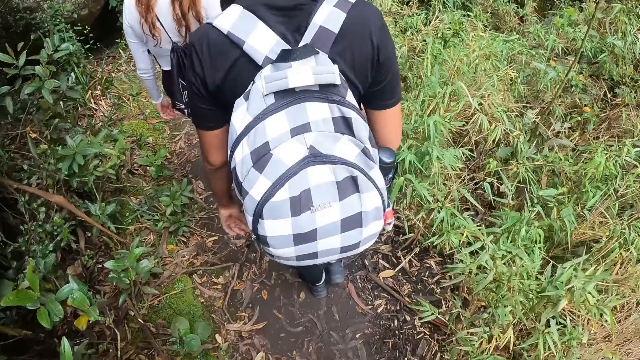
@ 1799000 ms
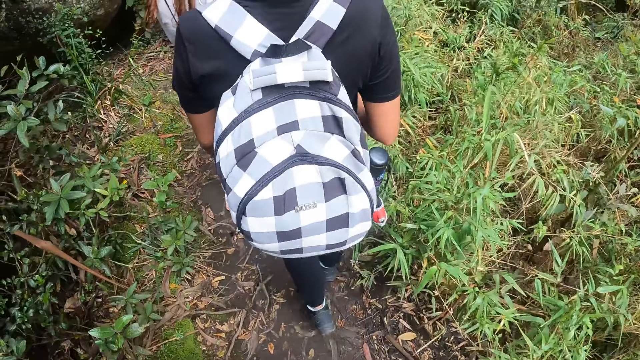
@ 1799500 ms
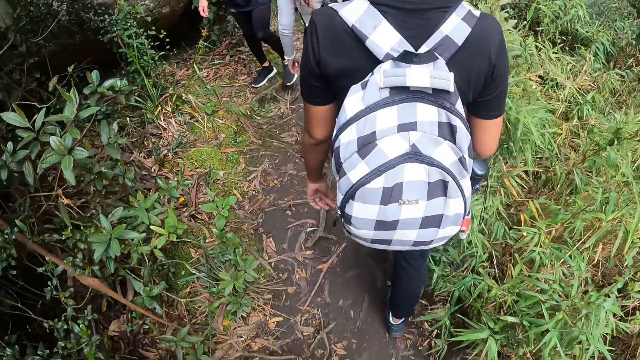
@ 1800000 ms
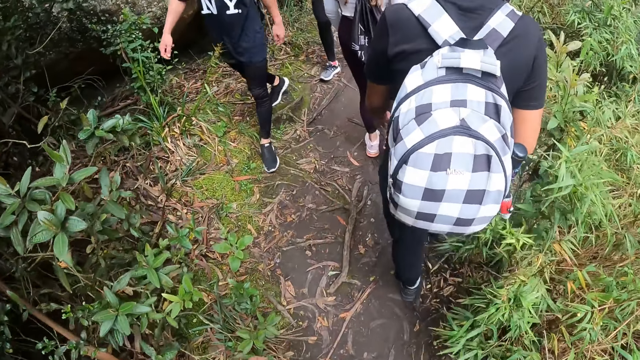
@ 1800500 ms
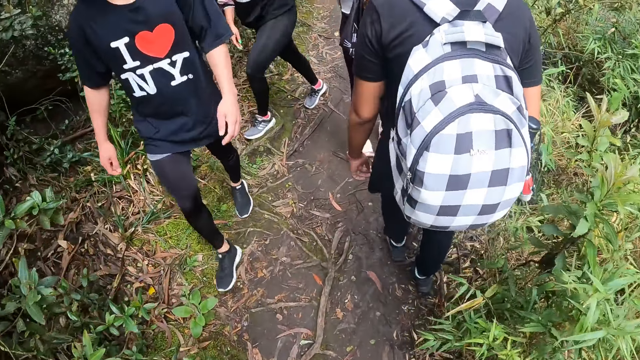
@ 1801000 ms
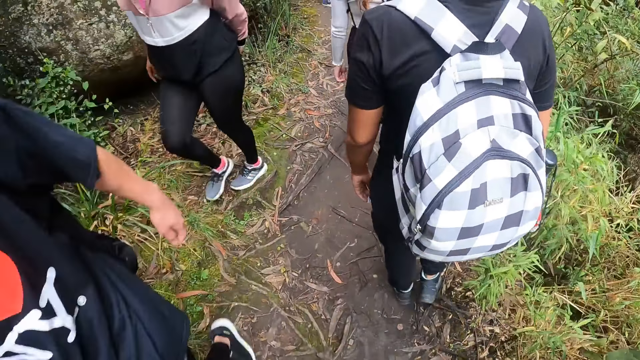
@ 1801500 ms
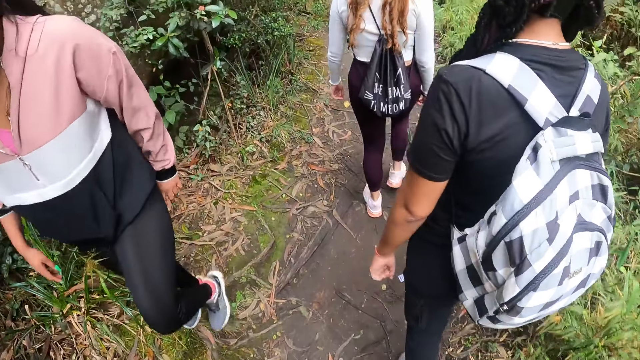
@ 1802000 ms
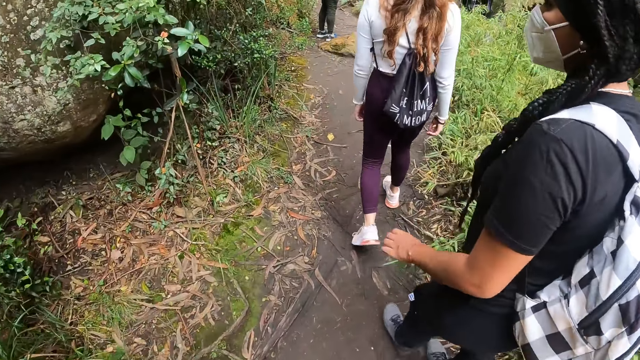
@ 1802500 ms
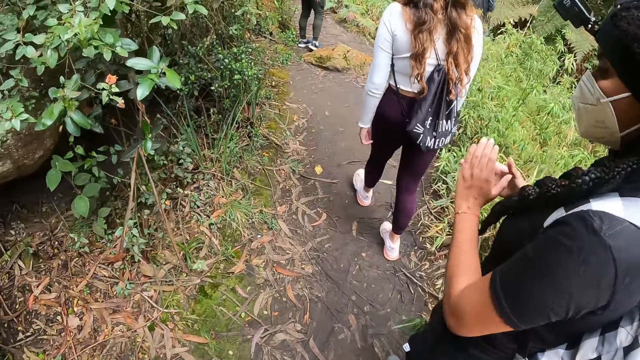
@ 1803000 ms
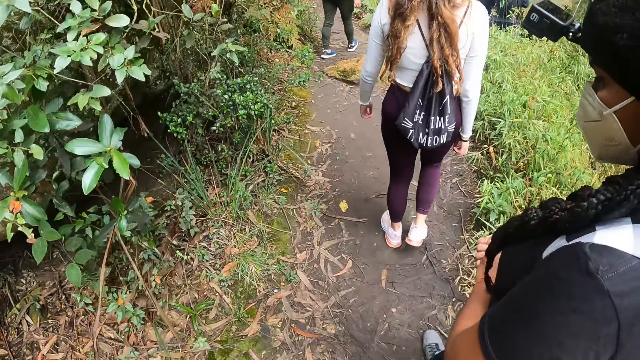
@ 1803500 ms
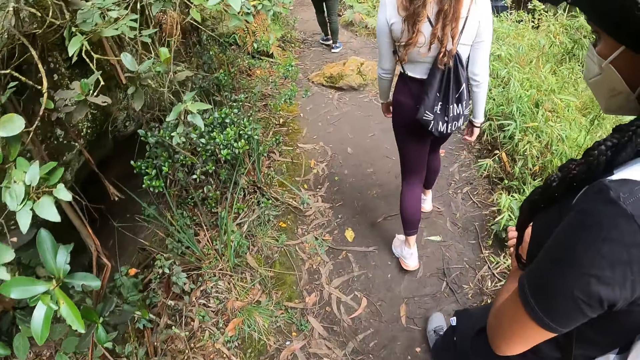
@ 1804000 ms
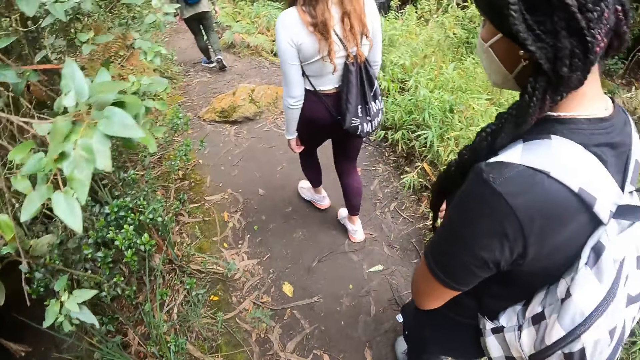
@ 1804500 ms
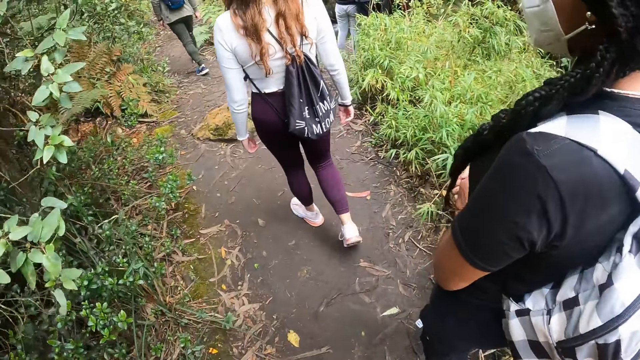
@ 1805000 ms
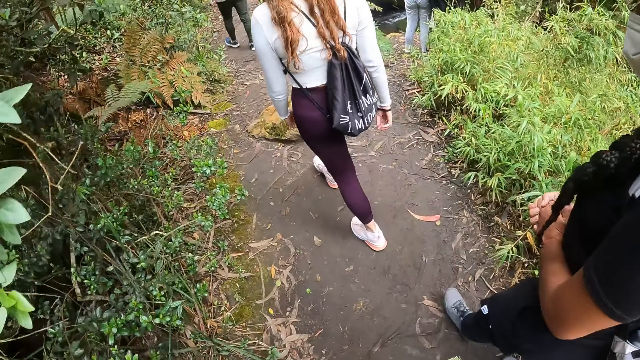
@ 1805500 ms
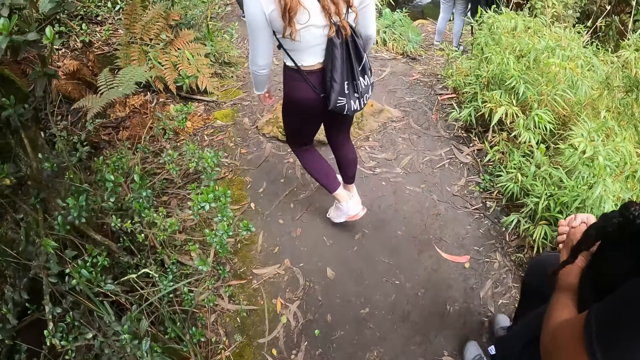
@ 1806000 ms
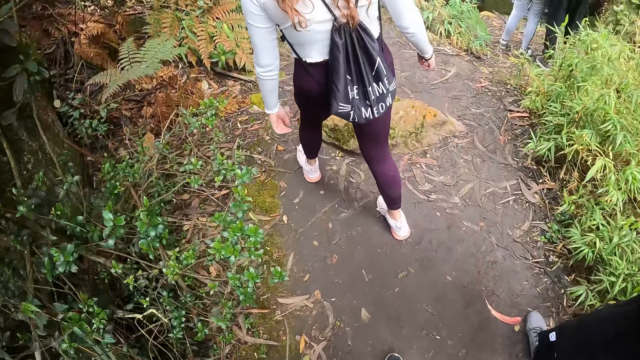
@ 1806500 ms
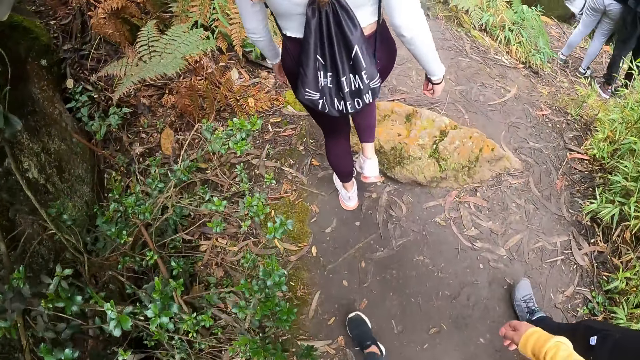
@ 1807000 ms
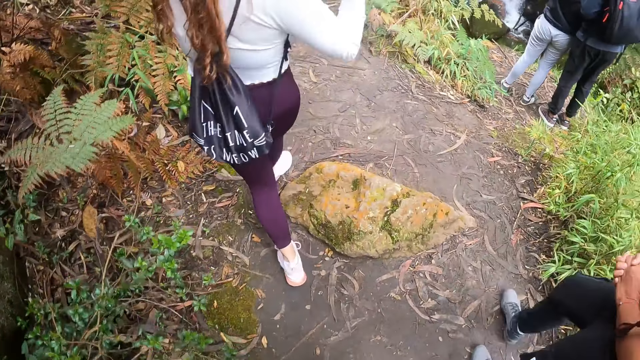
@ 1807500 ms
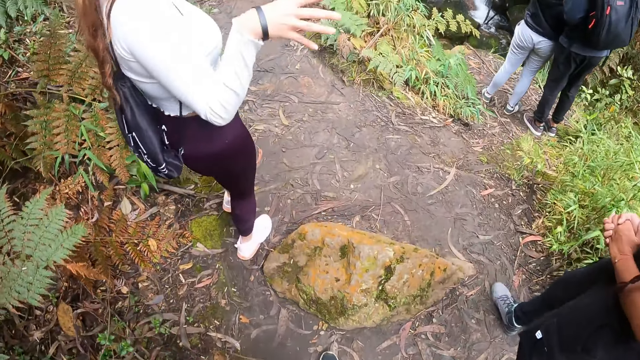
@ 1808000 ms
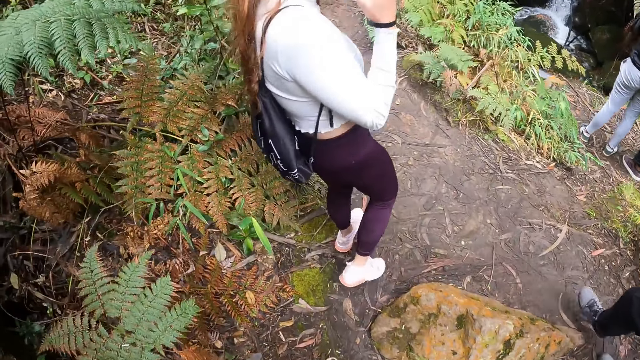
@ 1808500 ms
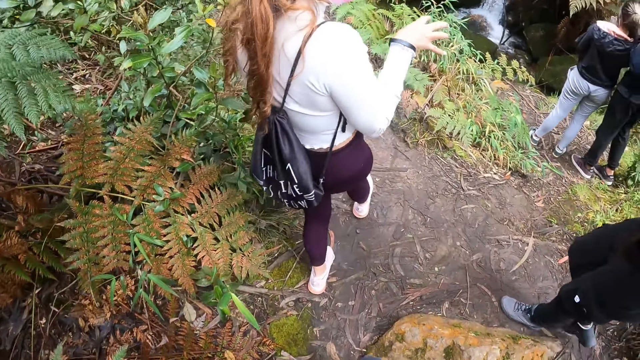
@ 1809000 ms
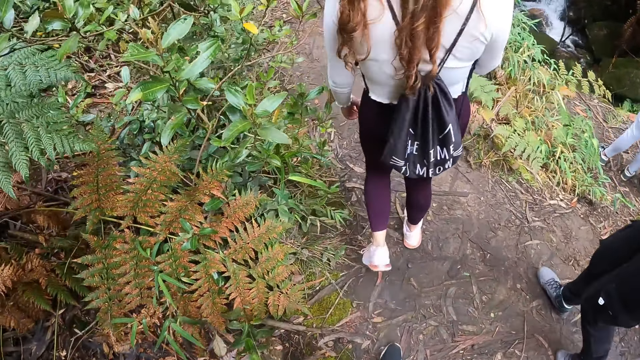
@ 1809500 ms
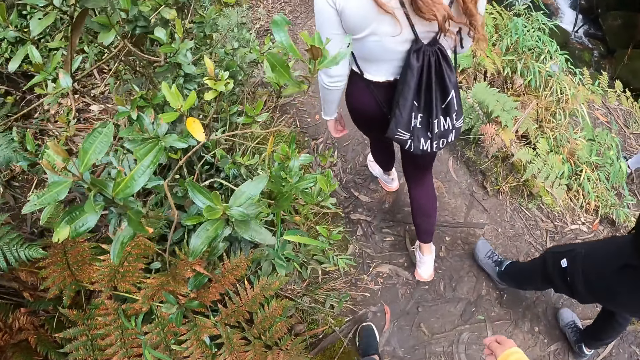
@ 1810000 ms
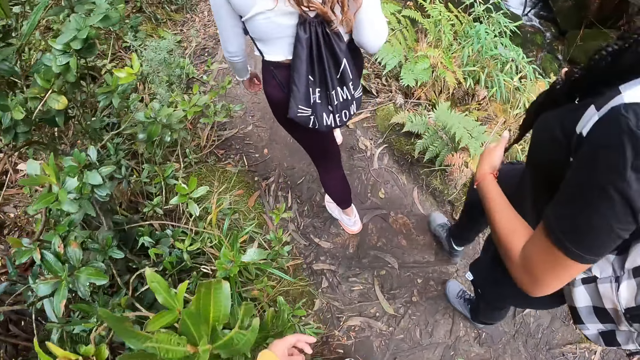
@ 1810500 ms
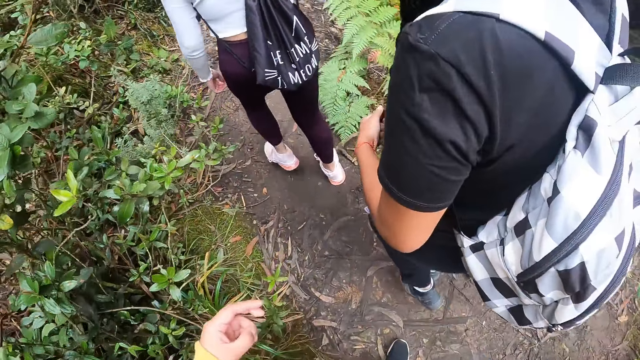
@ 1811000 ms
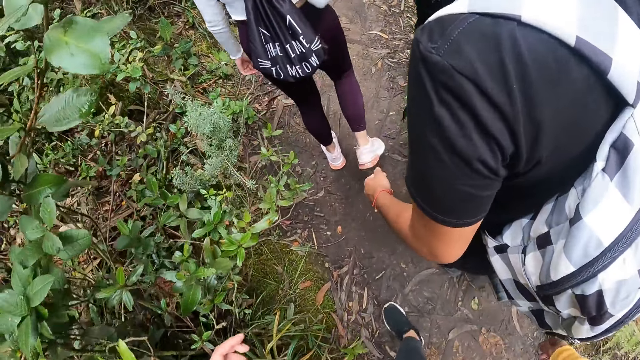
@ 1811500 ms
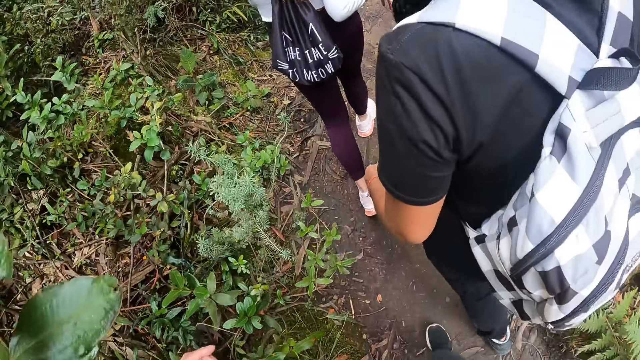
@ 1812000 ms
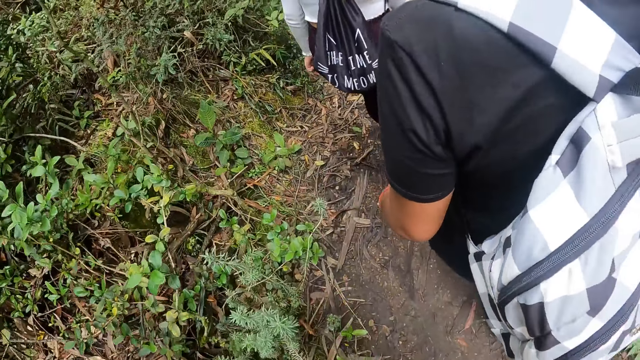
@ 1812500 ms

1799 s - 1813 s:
The camera wearer interacts with a woman. A man hikes on the hill. Another woman joins hands. The first woman uses gestures, interacts with the other woman and the camera wearer, and hikes on the hill.

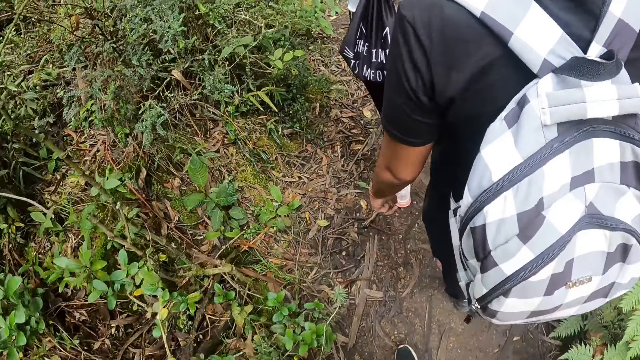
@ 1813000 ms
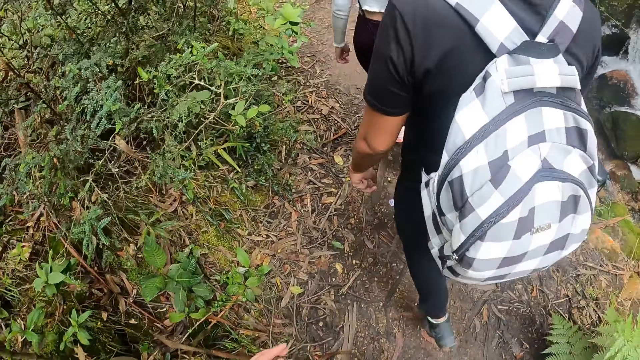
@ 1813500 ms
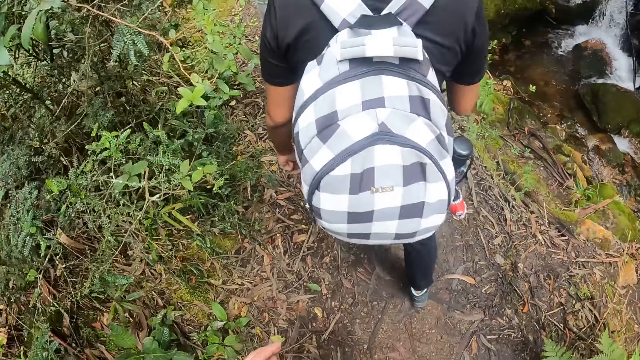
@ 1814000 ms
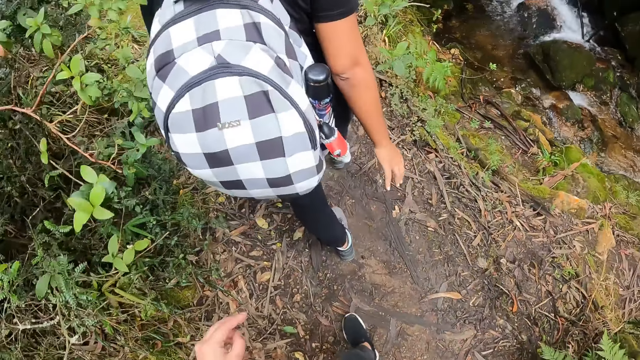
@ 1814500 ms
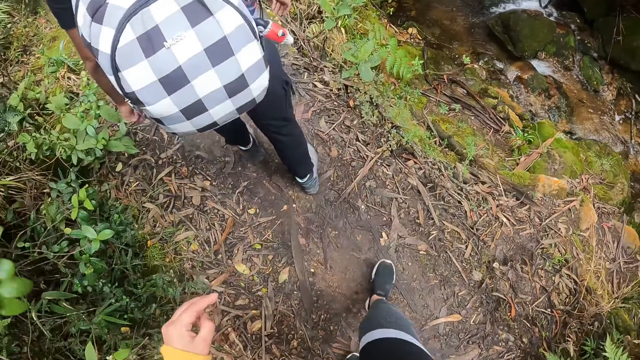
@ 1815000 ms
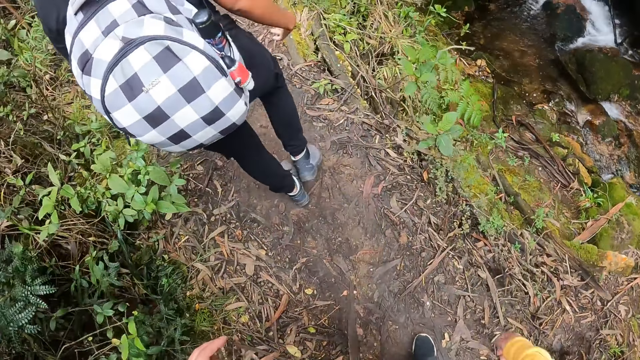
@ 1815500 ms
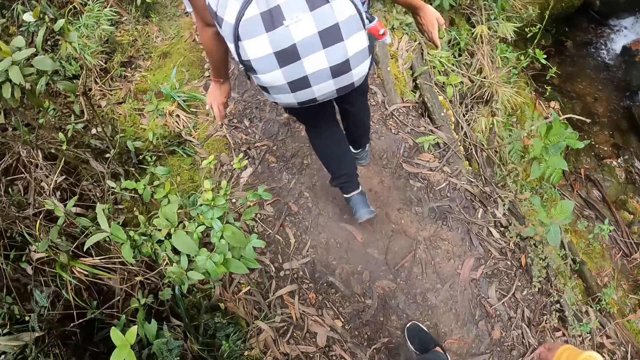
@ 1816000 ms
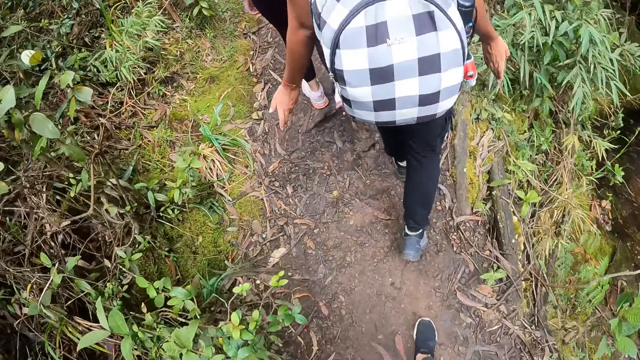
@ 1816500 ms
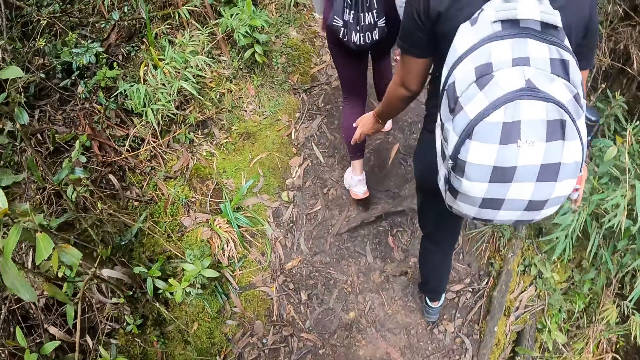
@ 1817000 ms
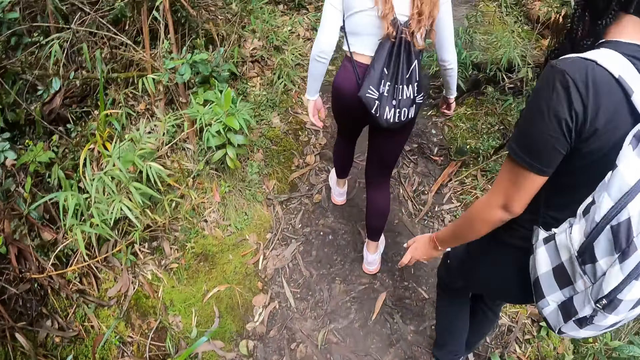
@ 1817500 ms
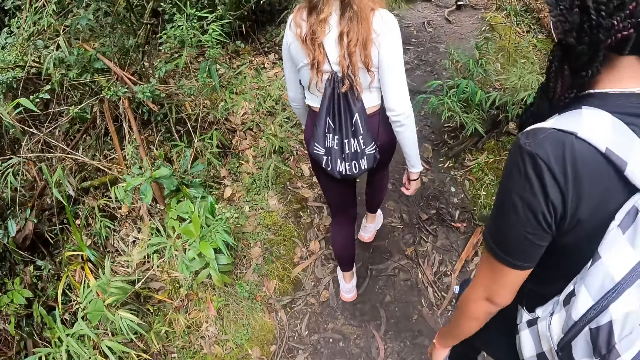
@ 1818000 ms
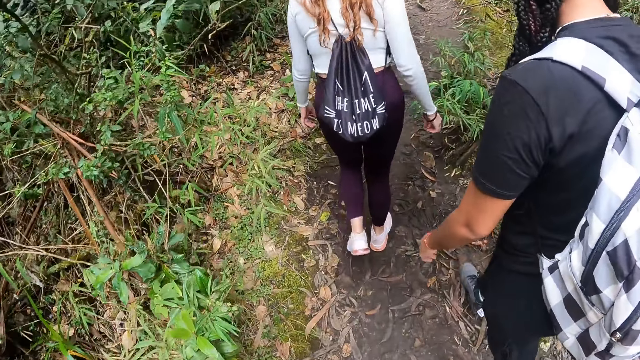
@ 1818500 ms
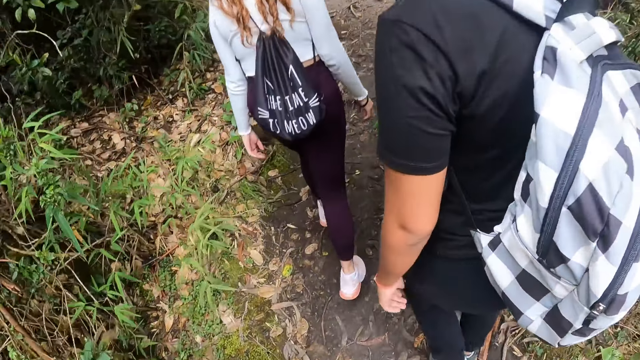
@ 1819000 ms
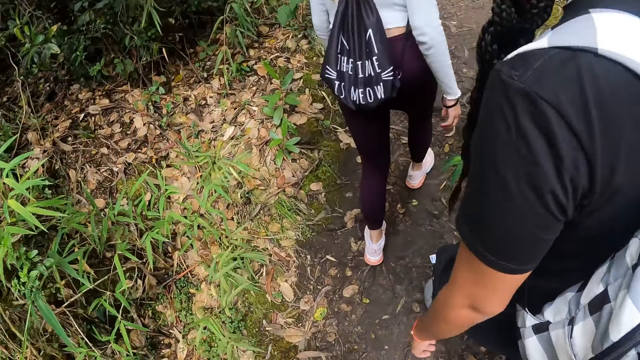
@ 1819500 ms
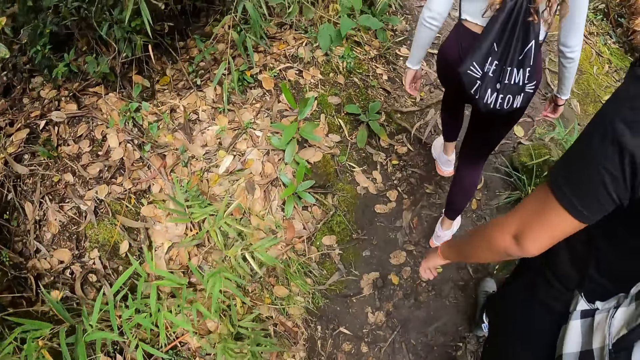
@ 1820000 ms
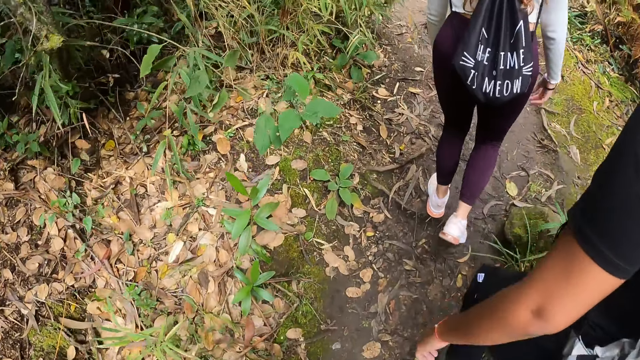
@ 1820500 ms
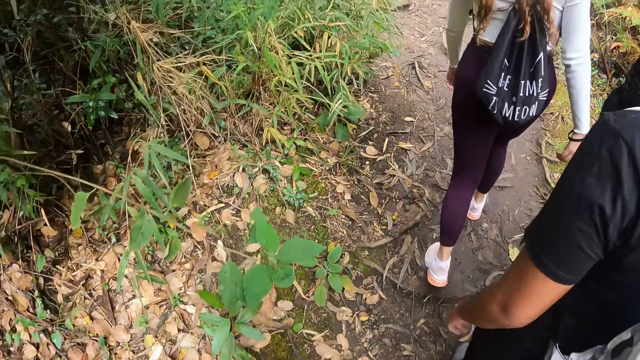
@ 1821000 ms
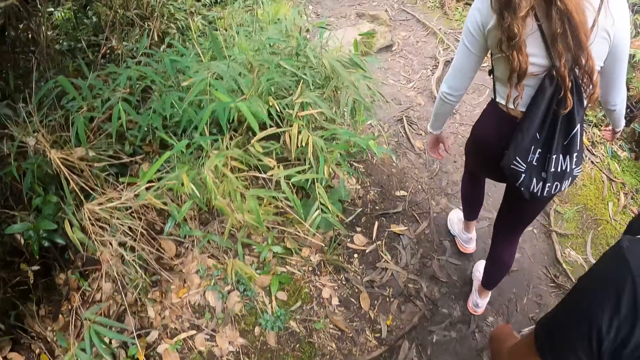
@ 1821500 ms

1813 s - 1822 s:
A woman uses gestures. Another woman hikes on the hill.
